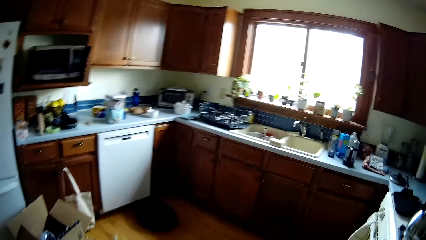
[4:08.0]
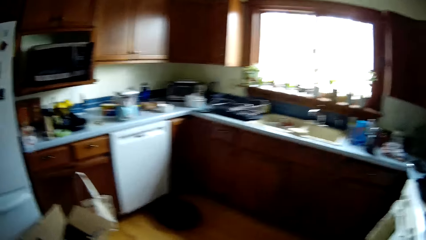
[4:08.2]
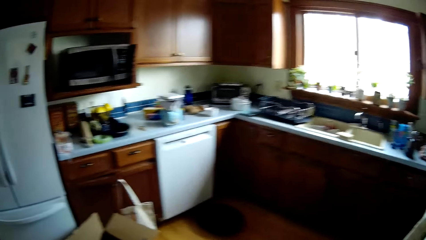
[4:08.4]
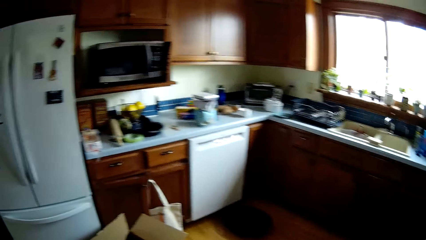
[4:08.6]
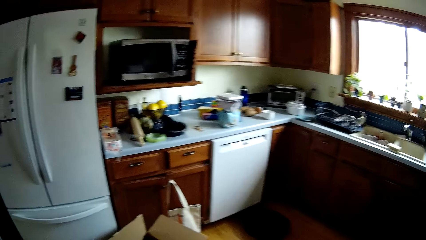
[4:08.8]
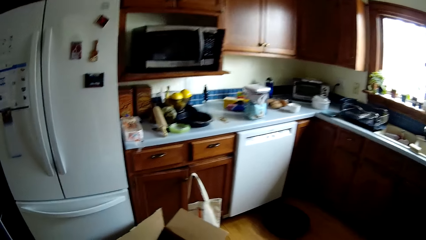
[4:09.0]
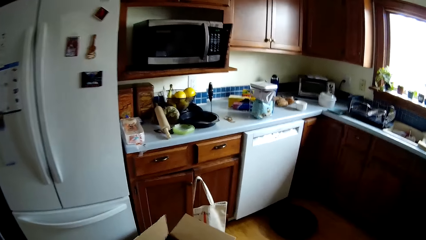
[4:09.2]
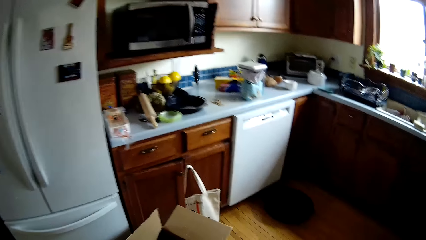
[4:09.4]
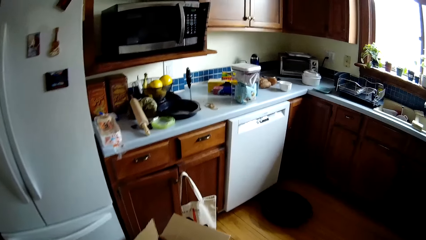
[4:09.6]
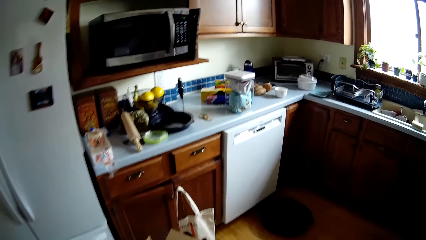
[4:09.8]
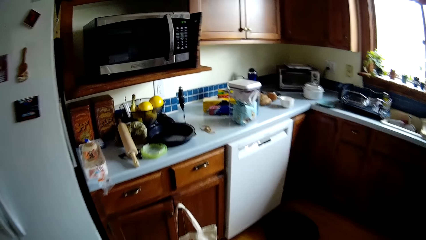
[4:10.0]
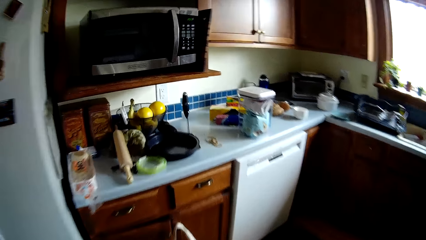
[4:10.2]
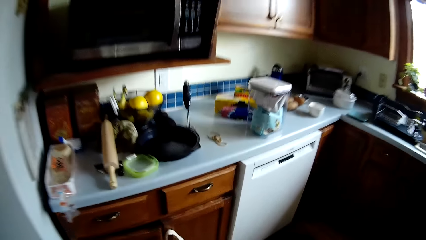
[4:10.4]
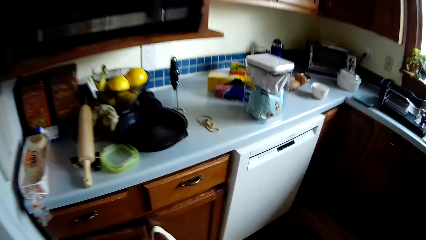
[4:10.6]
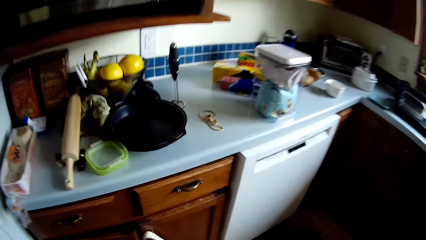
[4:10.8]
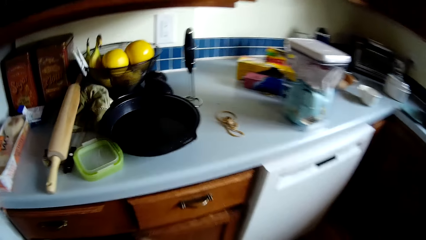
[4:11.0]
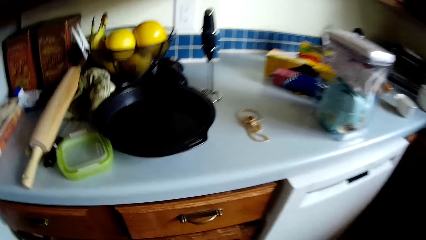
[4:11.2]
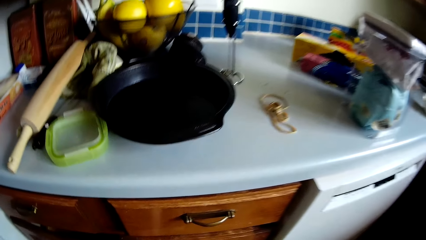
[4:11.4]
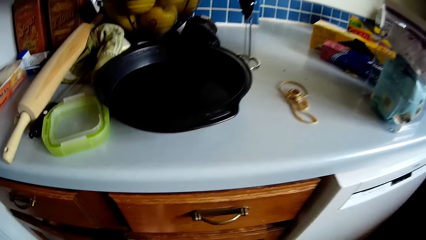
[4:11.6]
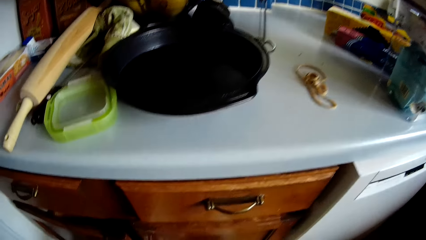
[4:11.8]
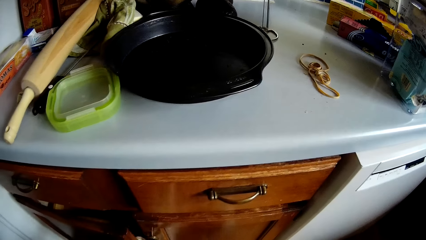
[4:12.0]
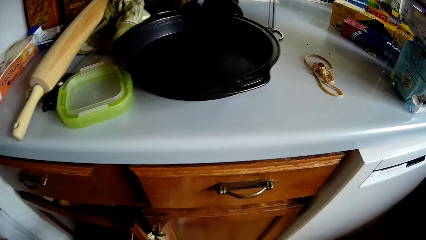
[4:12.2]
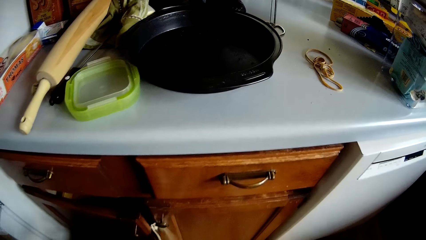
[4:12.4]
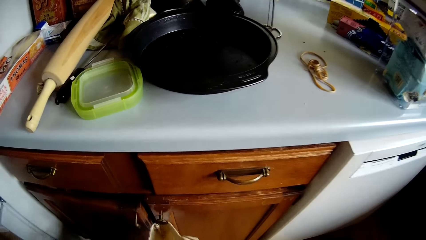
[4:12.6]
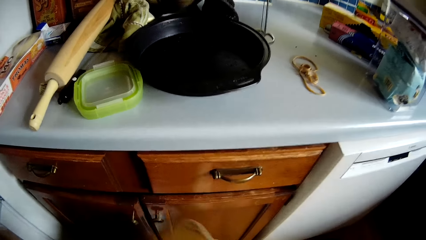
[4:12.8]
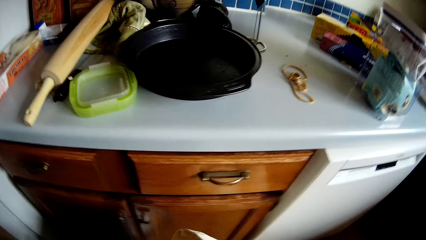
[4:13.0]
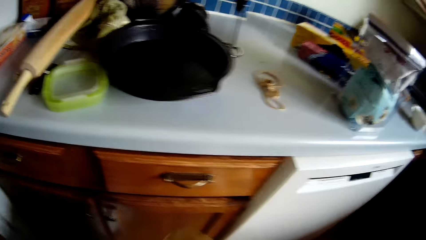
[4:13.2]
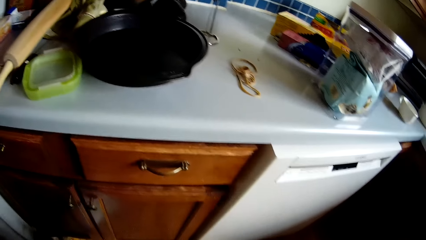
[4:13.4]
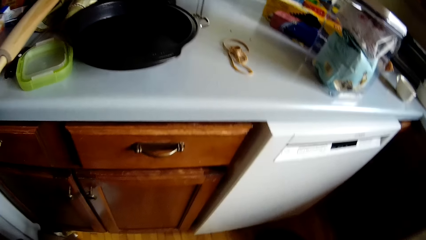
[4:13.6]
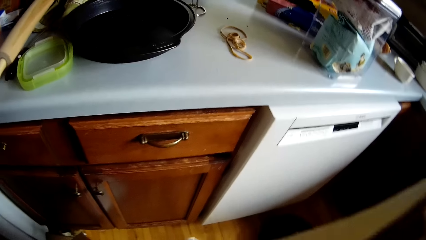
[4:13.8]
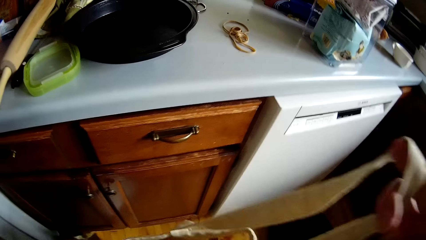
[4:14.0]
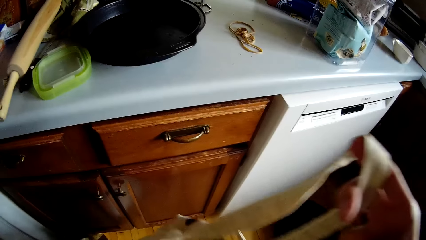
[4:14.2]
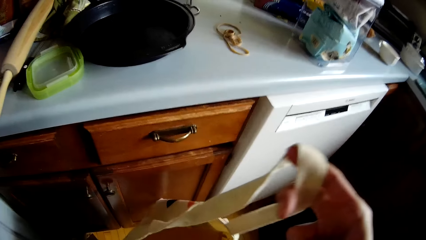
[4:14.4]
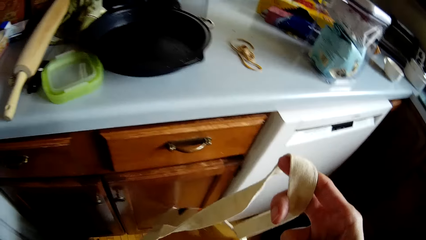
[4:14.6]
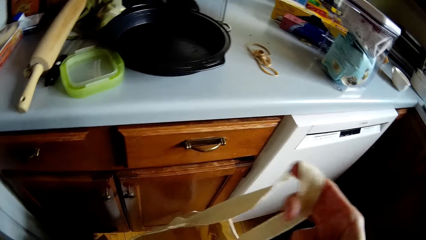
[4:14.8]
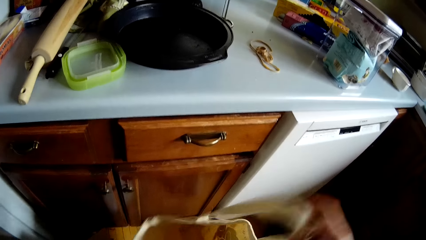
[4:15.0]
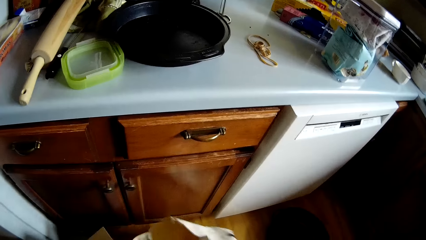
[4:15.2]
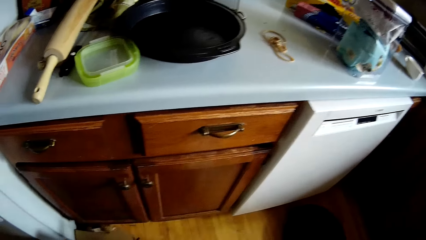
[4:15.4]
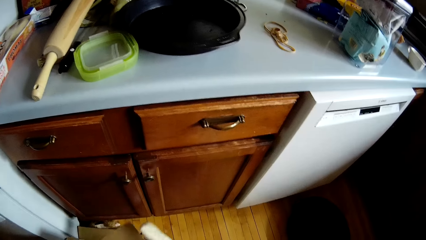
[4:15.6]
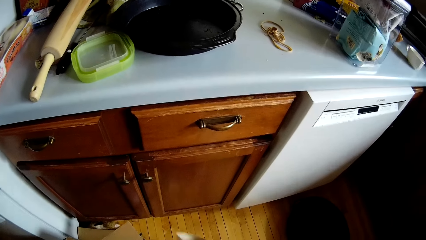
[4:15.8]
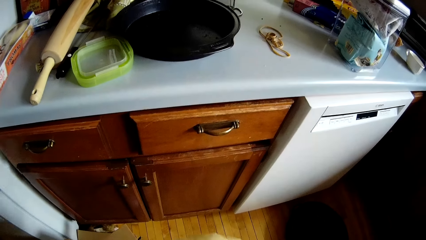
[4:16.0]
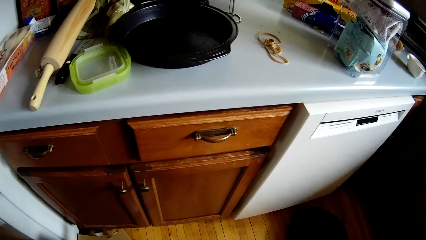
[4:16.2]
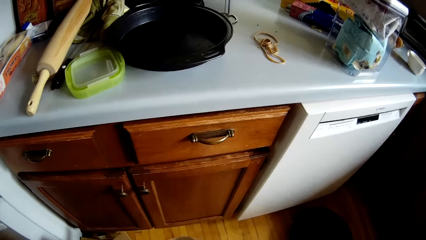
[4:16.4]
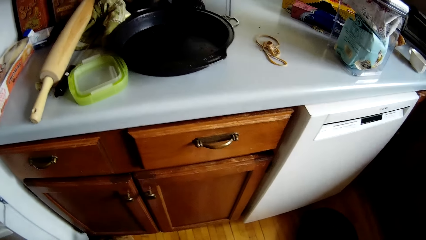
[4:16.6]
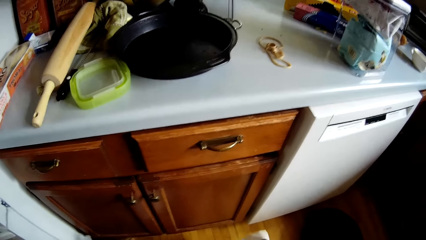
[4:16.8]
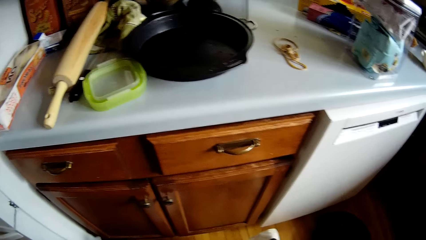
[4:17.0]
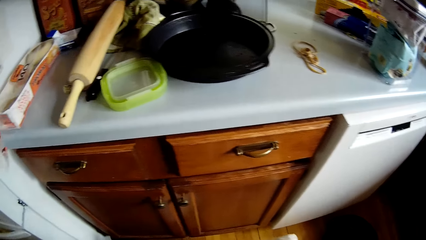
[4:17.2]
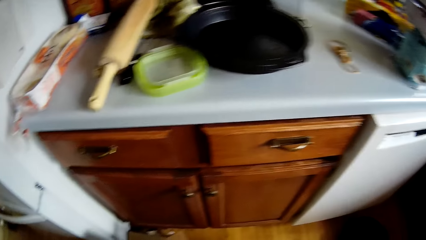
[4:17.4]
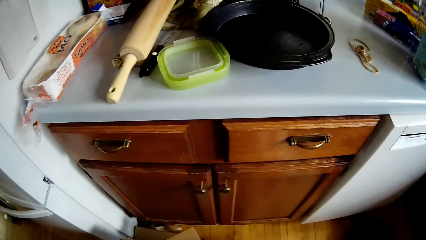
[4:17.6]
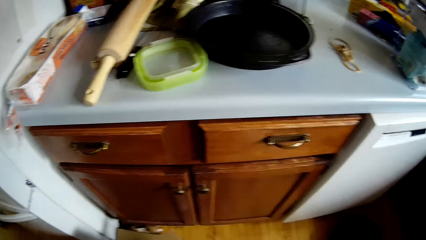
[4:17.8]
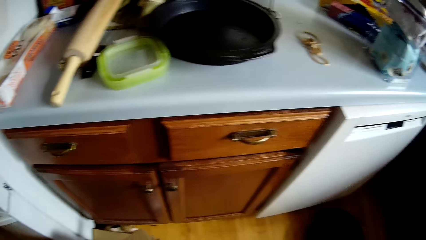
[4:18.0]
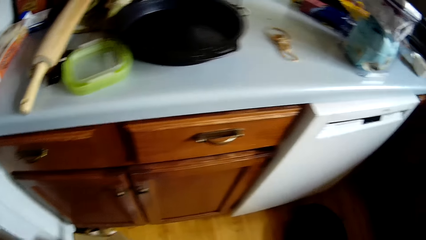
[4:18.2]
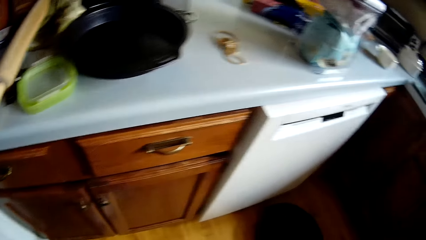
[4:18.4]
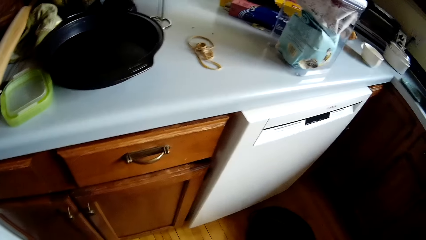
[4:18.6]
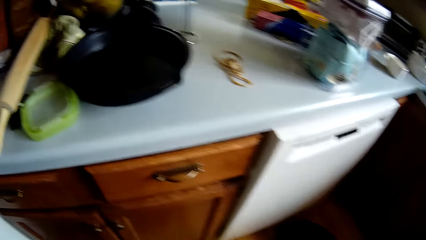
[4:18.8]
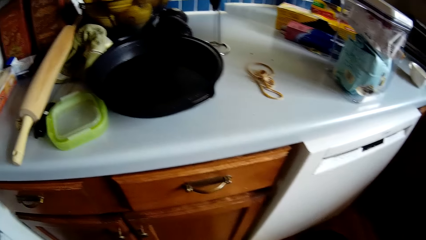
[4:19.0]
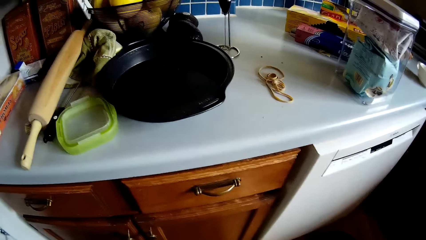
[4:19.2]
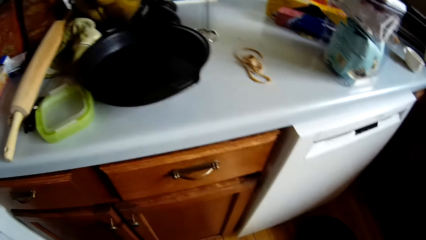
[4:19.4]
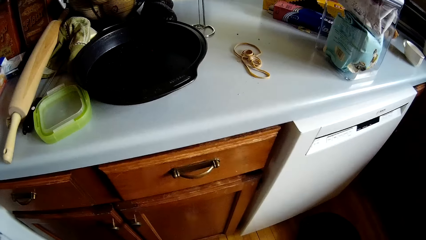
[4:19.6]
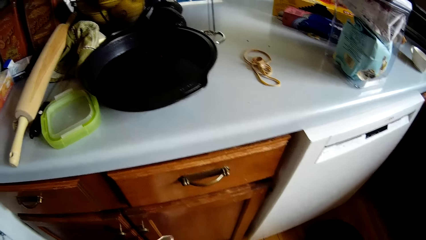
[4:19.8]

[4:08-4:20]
The camera wearer picks a bag from the handle of a cabinet door with her right hand. She holds the shopping bag in her right hand.

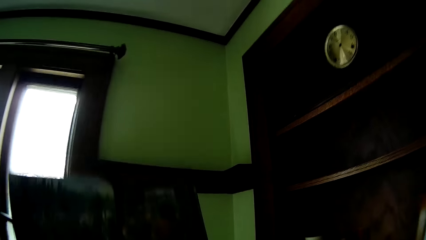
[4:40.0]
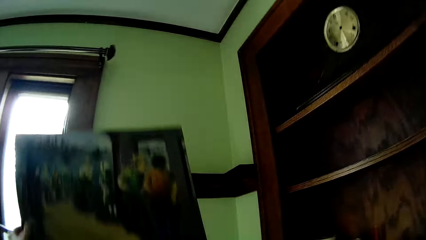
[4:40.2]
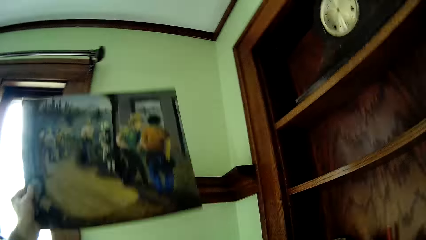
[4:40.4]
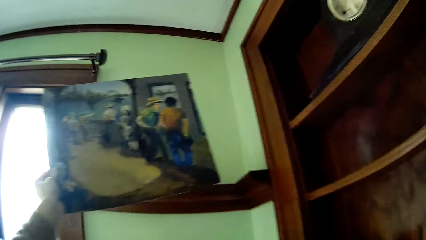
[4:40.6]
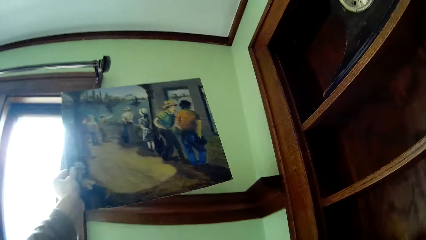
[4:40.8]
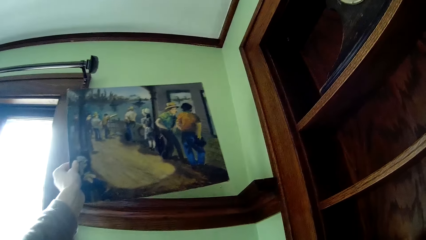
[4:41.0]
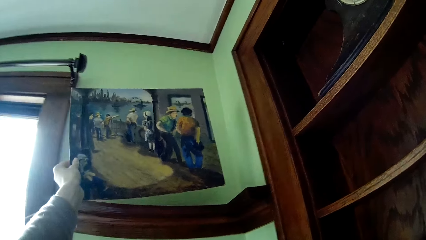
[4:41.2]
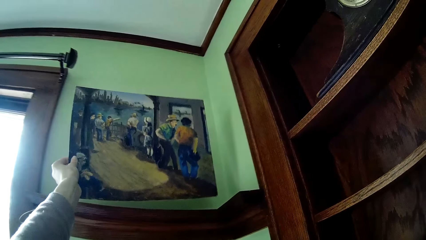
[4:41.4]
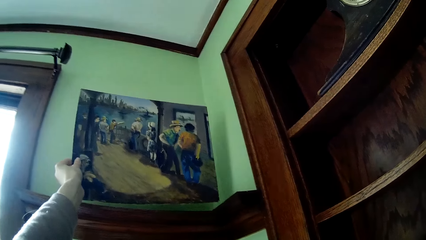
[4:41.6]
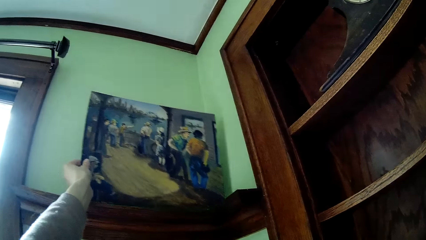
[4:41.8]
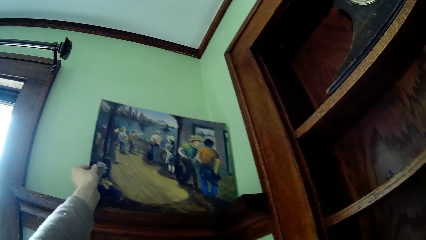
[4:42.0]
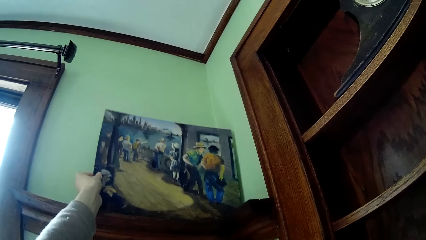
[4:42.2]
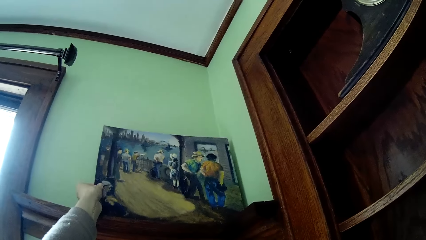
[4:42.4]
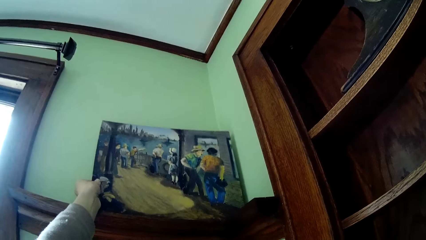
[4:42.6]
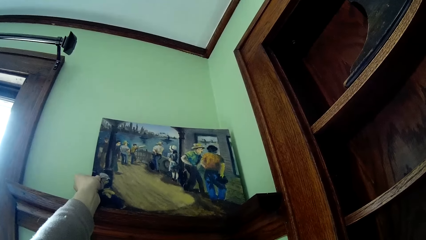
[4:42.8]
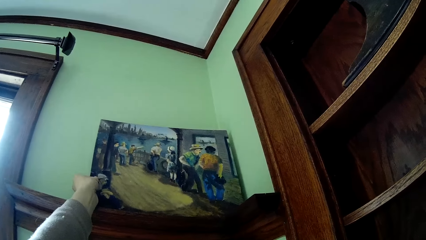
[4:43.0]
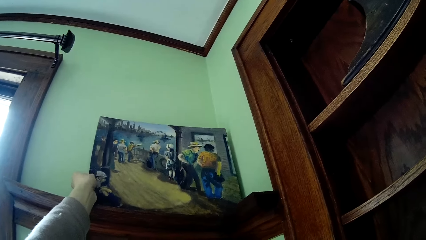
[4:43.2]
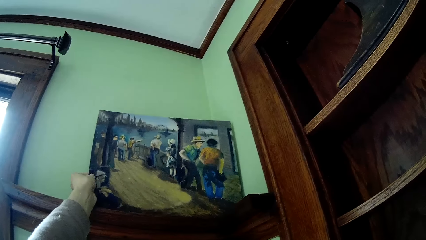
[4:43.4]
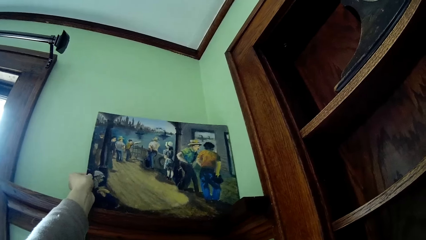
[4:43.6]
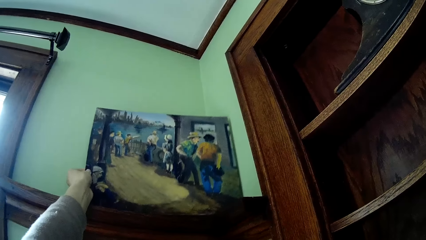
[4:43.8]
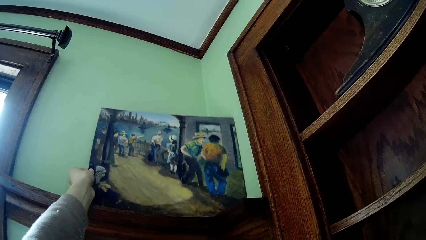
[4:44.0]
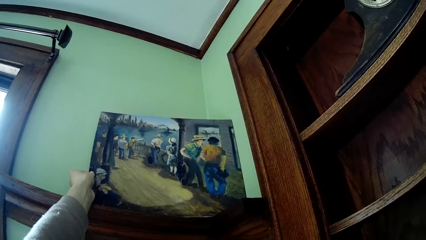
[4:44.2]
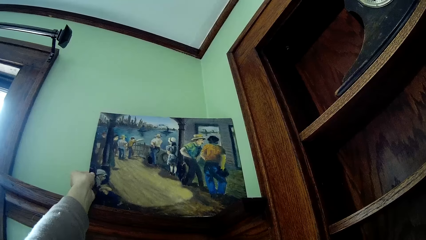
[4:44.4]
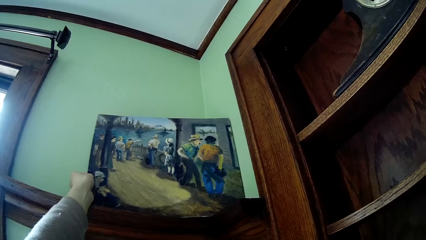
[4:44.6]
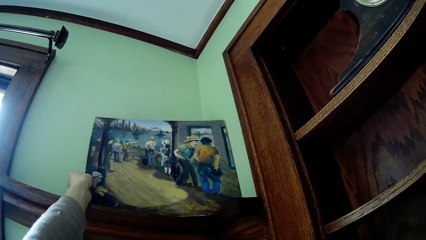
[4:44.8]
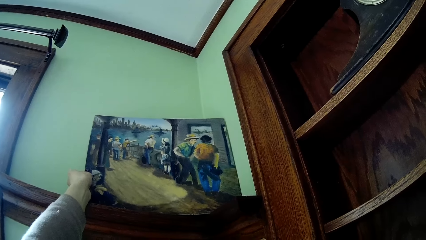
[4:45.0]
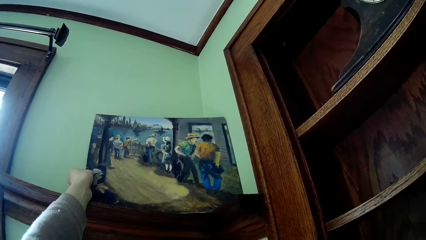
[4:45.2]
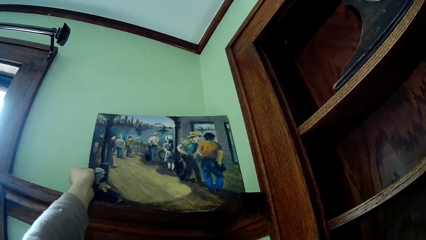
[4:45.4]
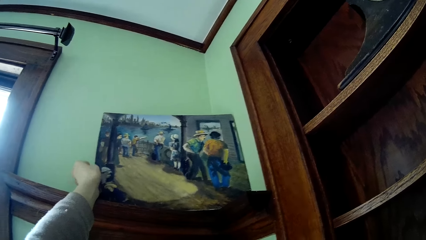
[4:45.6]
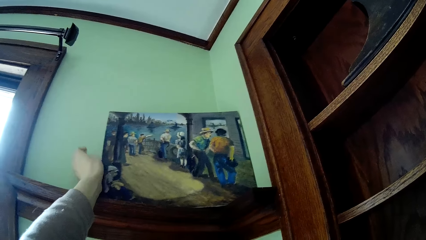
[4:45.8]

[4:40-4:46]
The camera wearer hangs the frame in her left hand on the wooden poster on the wall.
